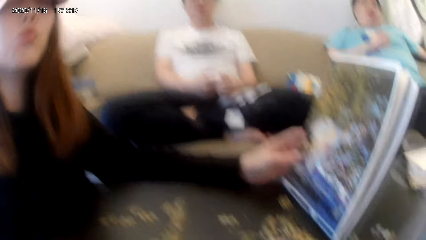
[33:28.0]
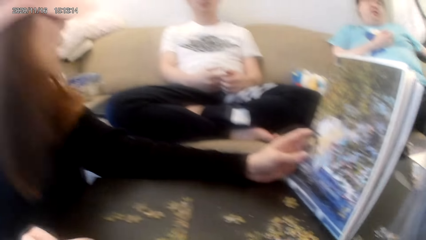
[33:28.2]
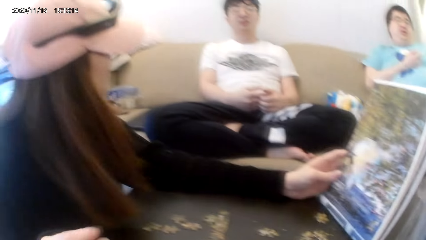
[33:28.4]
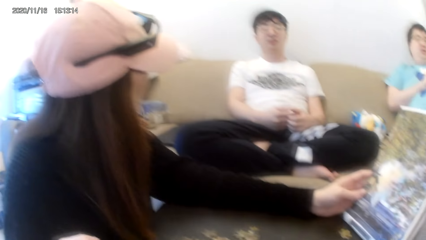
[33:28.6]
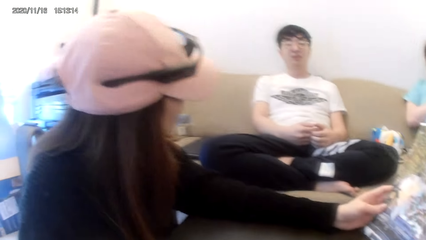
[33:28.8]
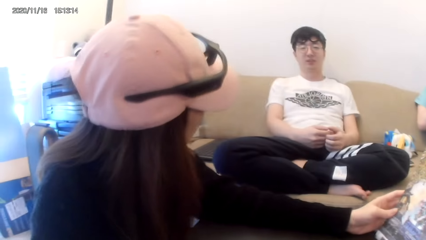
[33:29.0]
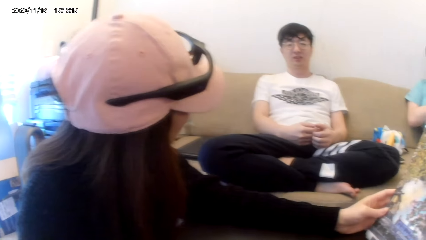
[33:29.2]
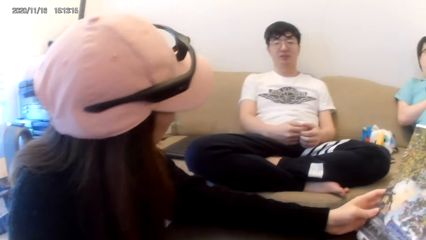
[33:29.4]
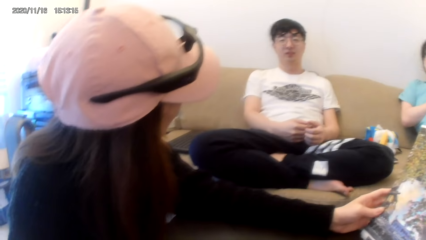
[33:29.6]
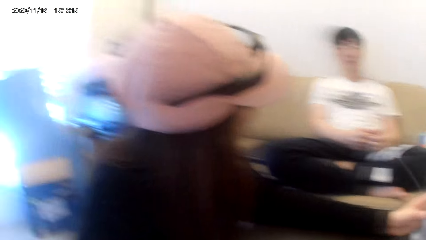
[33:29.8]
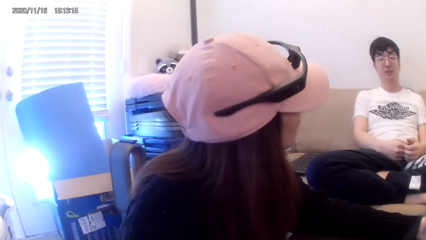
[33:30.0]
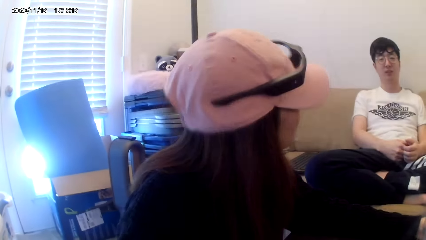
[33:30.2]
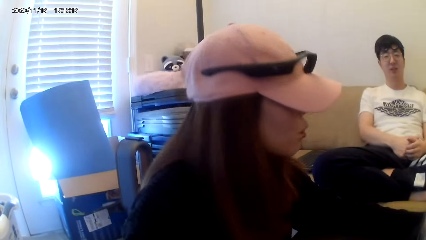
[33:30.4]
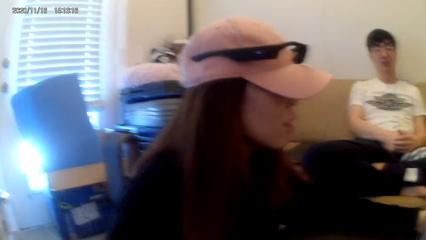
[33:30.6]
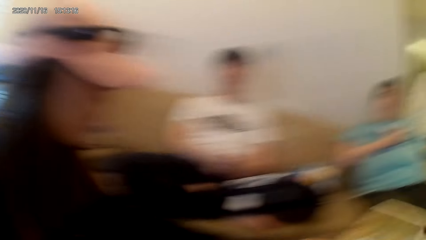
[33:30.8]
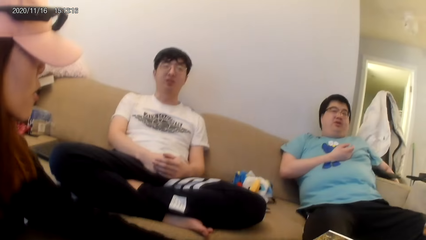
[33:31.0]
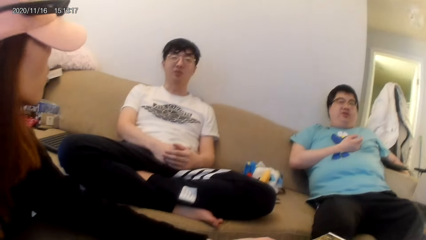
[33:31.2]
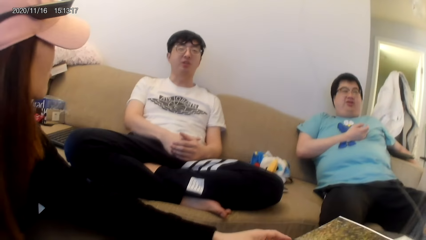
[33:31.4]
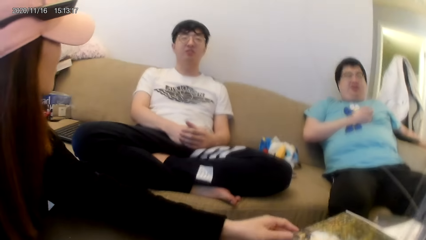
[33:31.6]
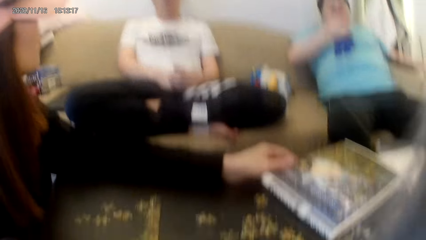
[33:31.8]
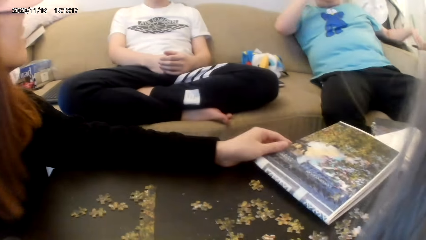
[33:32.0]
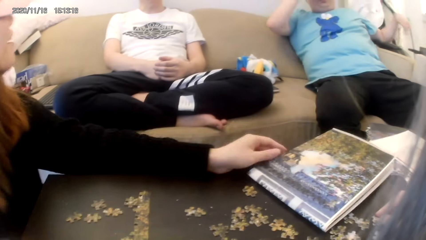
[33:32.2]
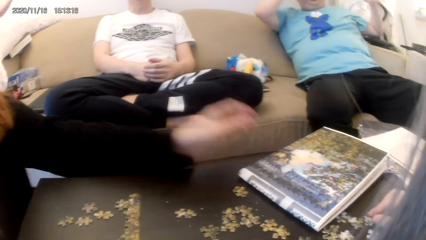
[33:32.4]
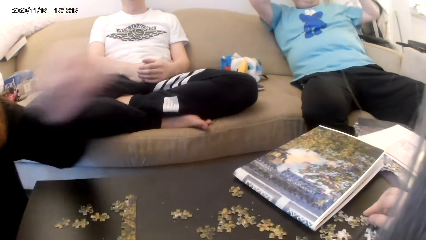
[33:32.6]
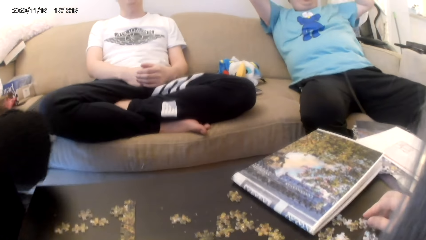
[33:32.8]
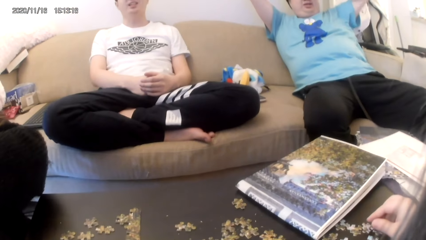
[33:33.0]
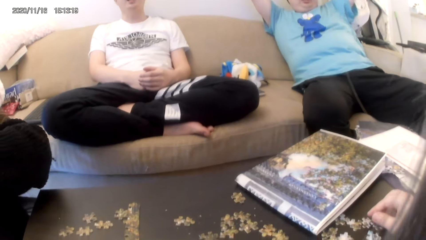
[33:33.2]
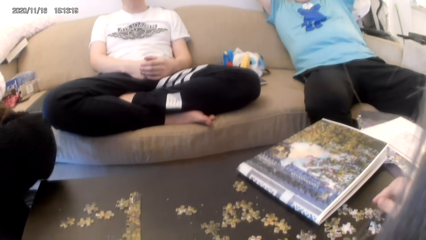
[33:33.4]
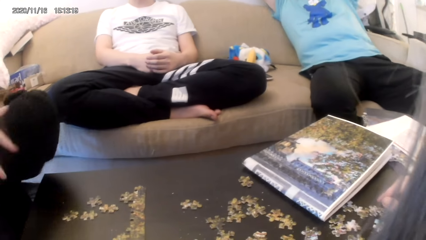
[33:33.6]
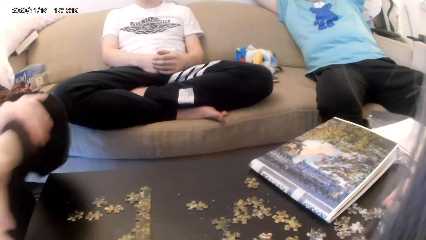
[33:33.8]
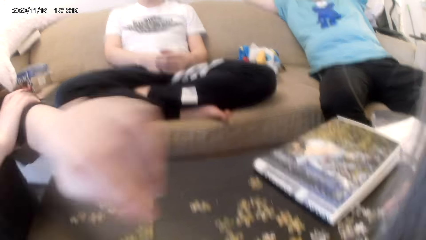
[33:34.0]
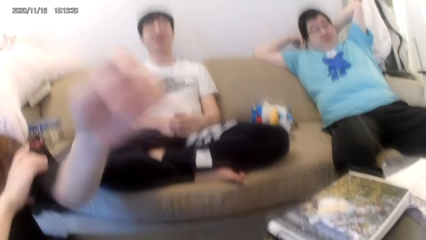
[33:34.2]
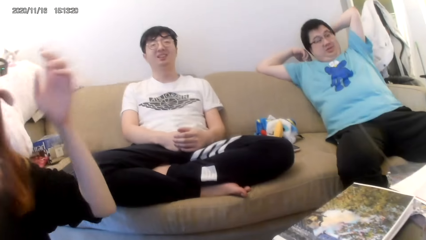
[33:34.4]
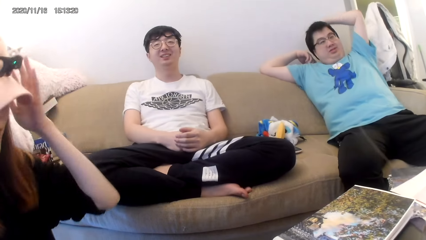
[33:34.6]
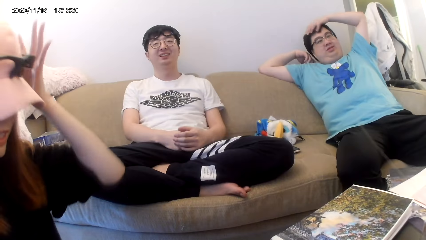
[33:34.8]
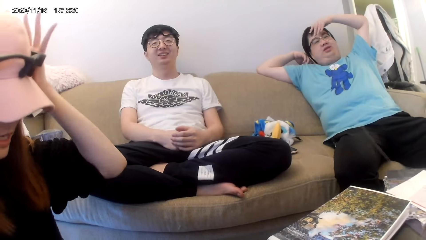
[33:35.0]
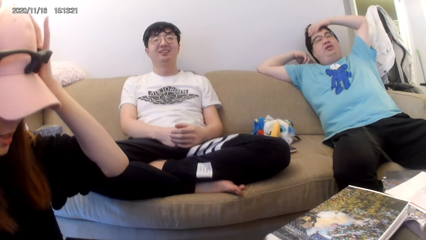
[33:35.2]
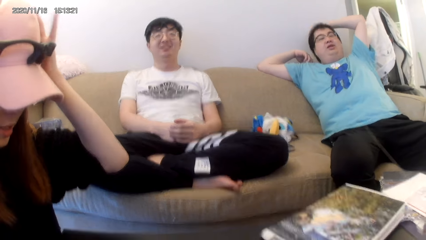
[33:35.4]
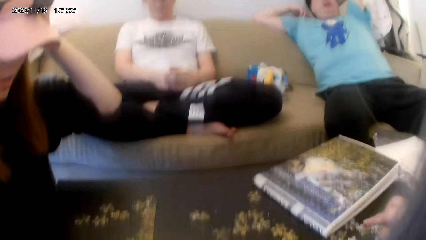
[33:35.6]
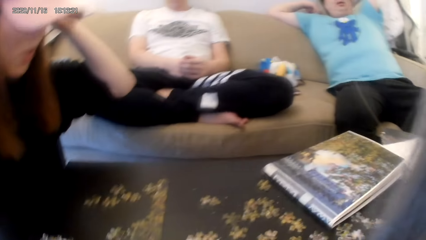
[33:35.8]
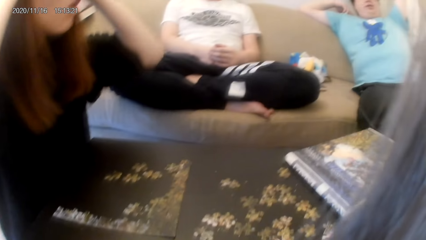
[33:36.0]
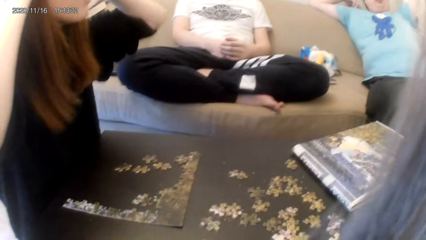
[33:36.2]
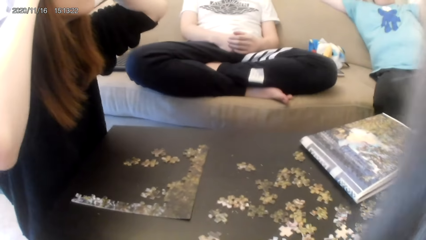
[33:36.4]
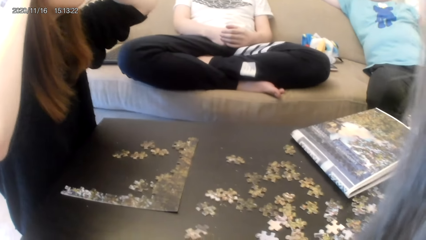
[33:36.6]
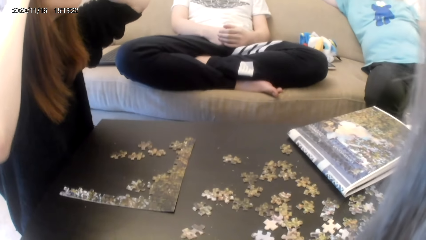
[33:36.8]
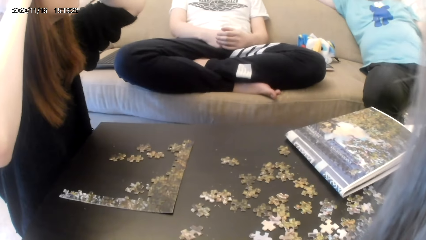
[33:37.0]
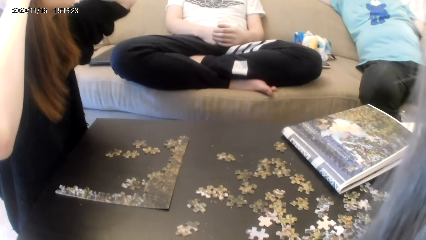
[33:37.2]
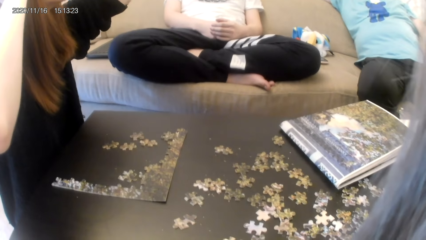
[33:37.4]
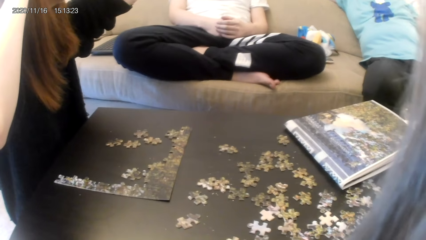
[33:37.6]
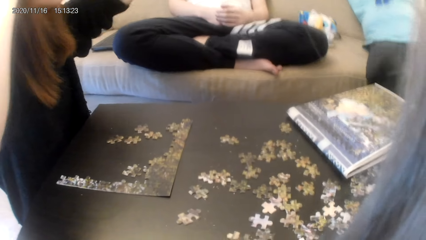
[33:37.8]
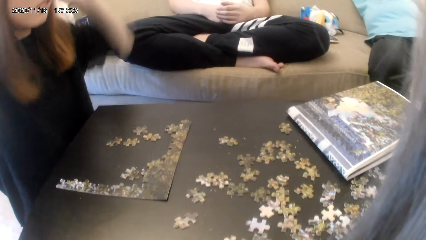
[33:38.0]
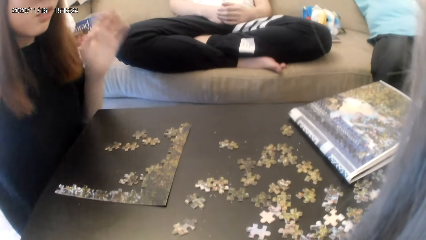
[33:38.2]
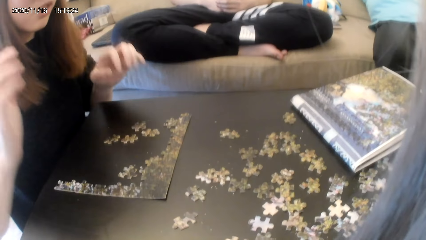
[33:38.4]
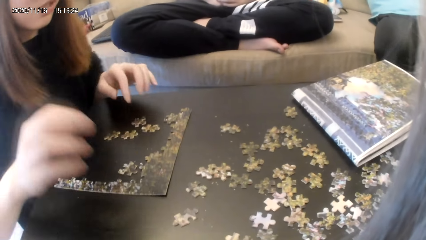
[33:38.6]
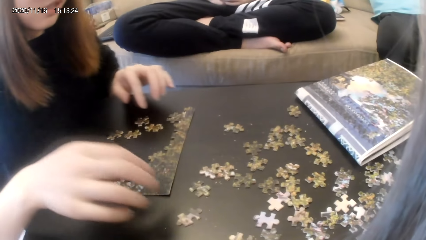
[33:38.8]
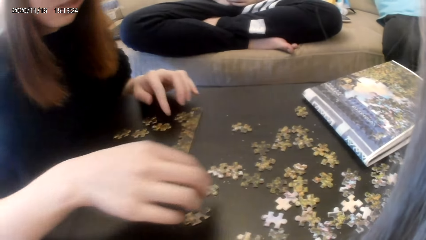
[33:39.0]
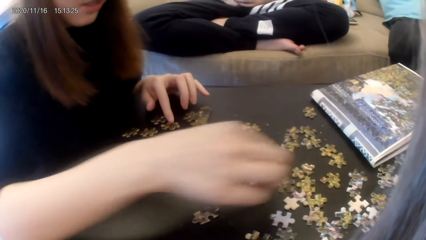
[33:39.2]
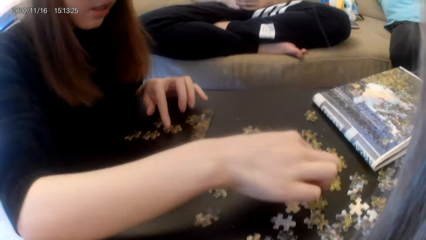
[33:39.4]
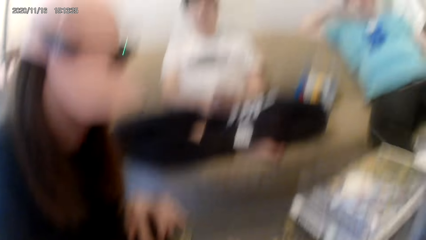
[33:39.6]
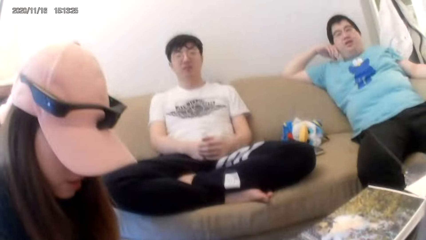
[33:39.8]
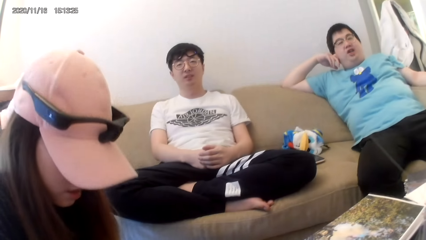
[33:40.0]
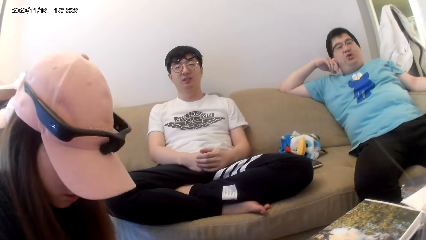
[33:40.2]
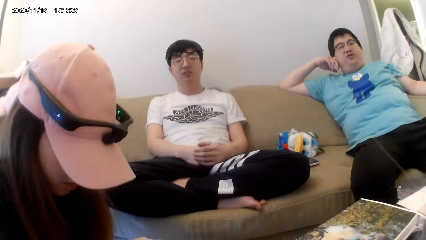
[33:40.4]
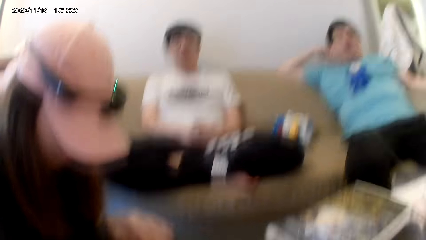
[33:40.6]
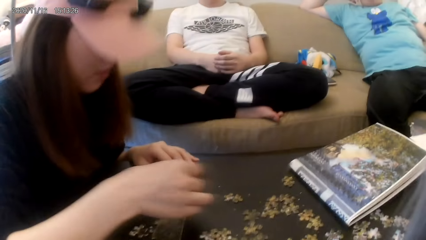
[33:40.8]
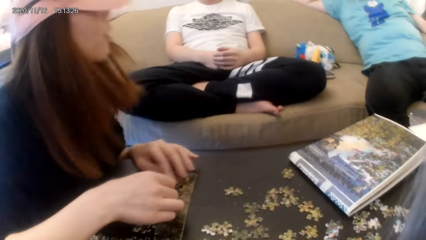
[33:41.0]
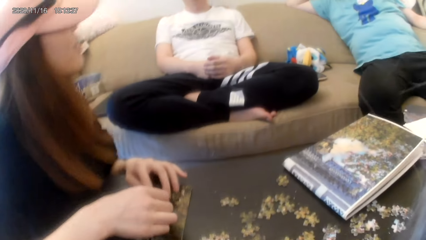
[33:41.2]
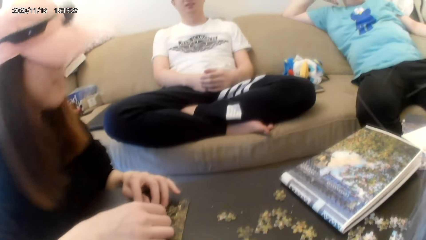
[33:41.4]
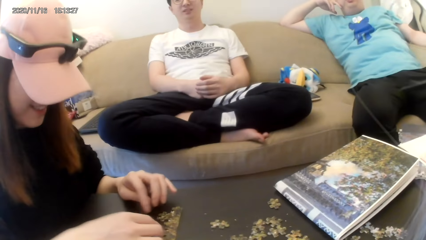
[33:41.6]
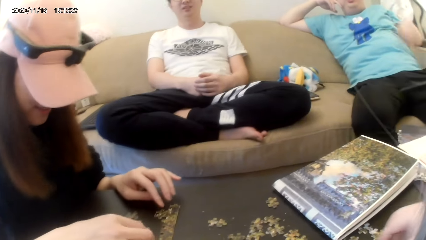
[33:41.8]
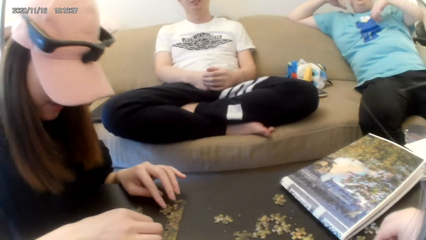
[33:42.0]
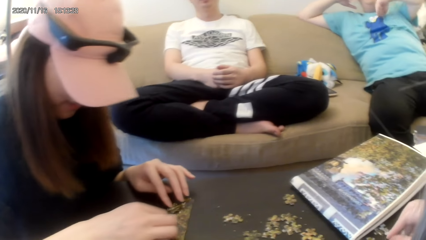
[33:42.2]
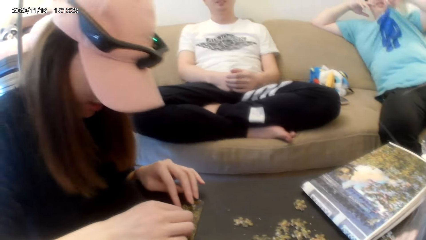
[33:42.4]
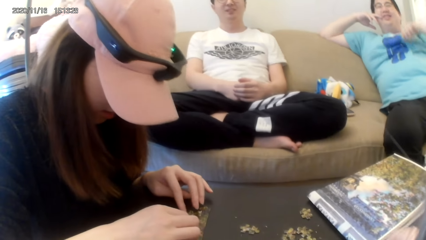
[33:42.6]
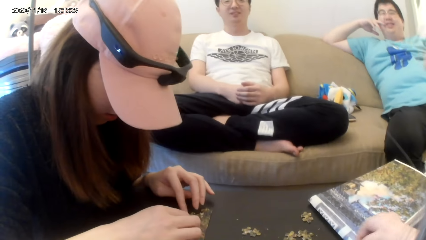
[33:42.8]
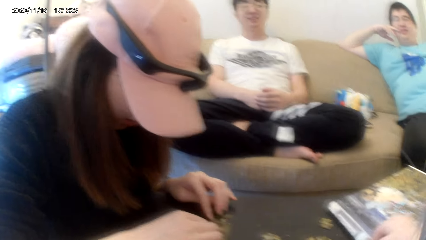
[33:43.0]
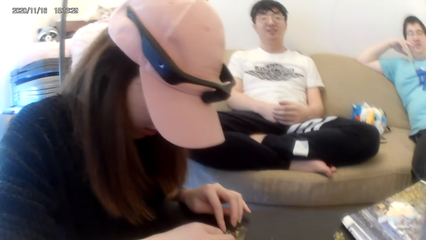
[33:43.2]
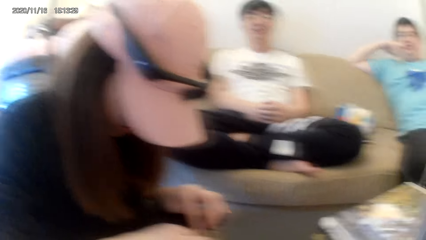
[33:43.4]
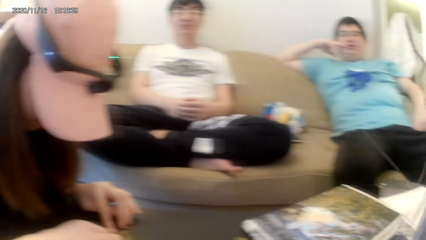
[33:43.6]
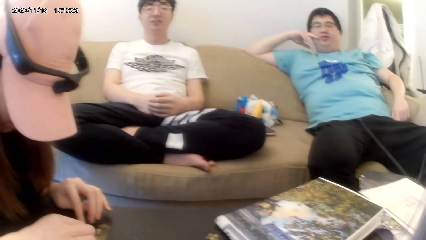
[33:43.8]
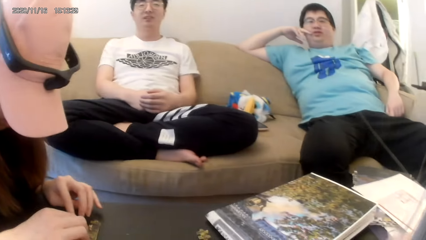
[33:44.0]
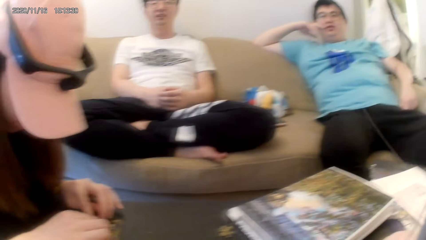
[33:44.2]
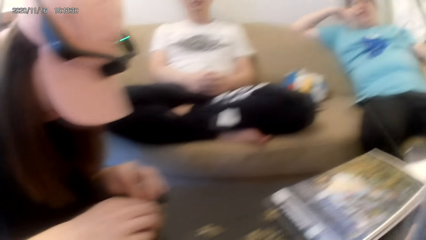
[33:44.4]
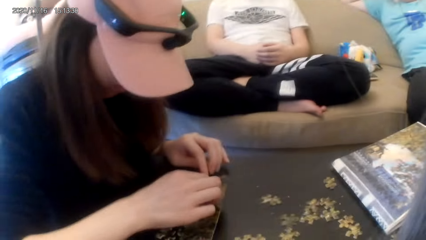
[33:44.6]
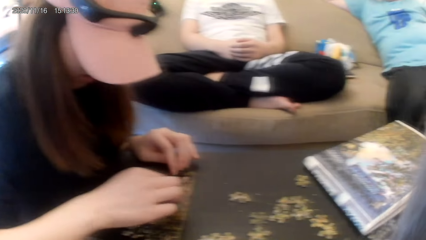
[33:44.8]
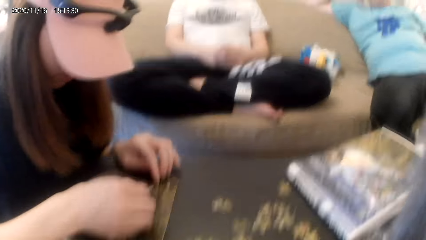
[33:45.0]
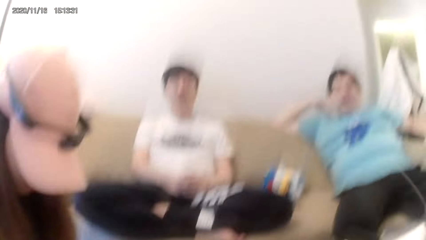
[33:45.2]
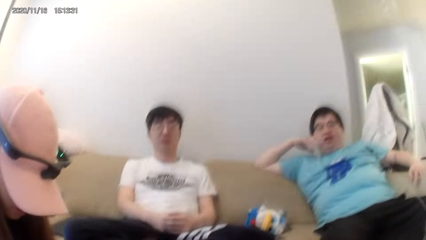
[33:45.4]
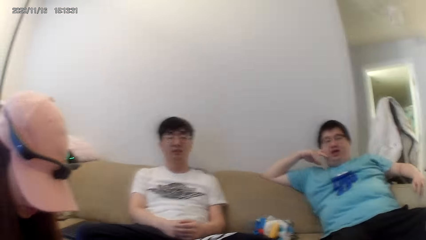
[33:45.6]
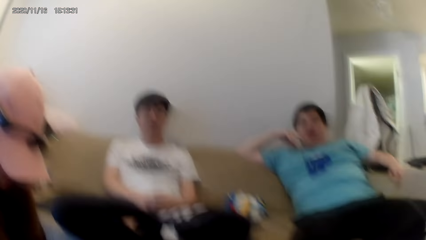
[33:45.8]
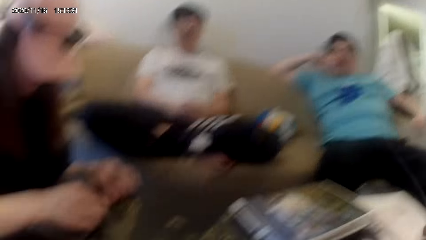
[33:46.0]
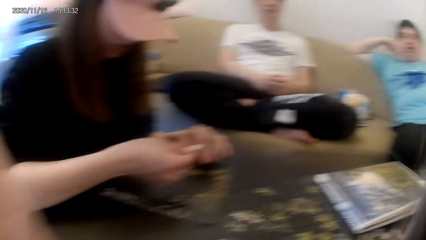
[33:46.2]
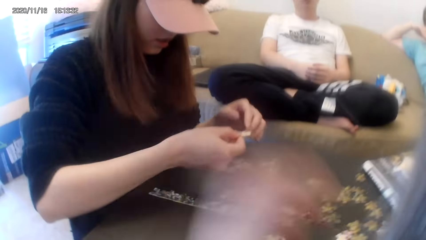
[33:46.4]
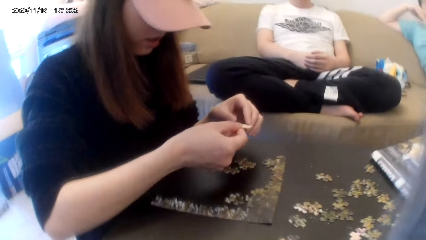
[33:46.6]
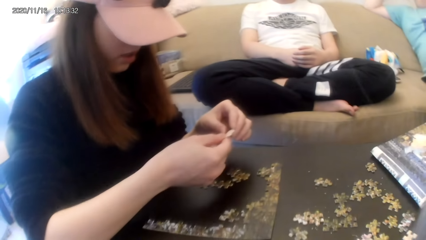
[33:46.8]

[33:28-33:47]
The camera wearer picks the puzzle pieces. They touch the puzzle pieces. They adjust the camera.
